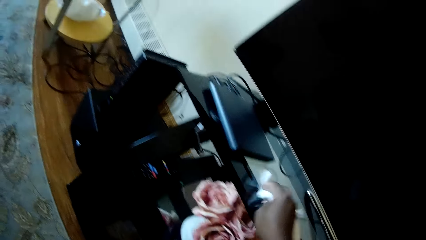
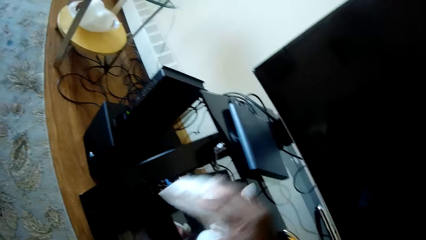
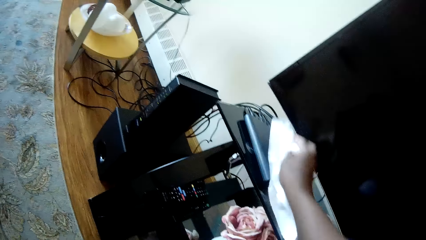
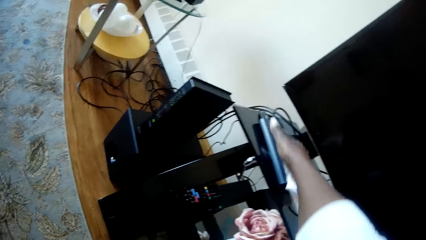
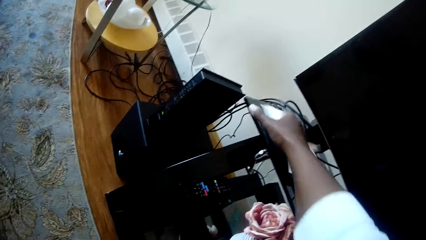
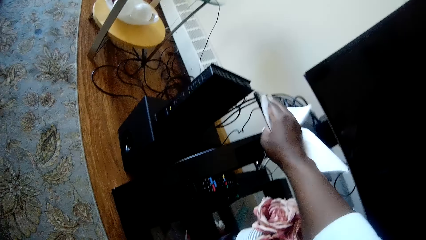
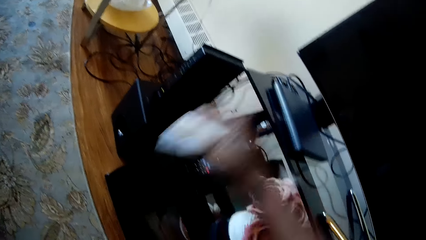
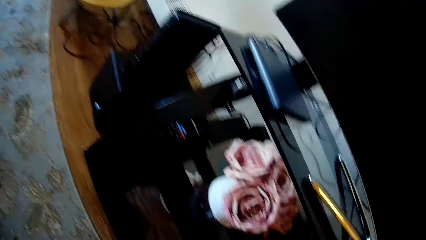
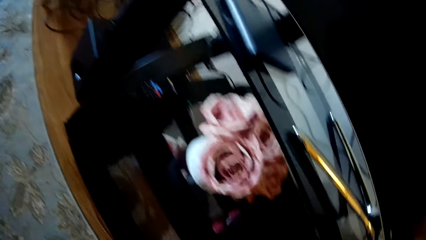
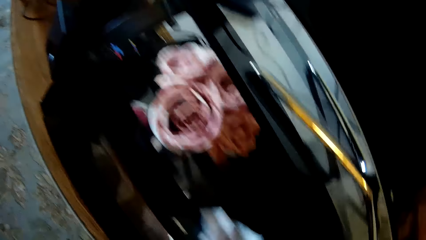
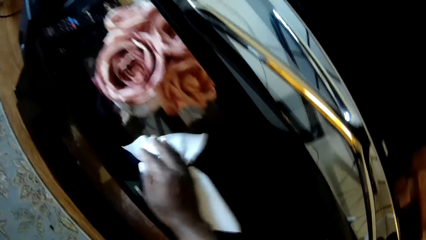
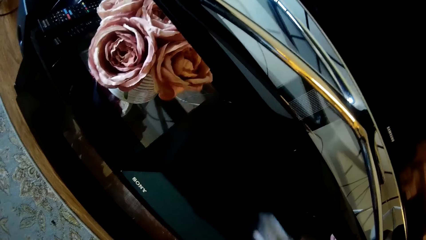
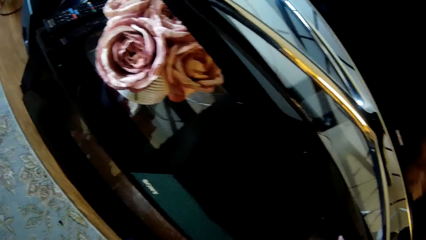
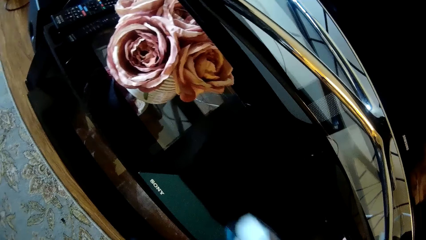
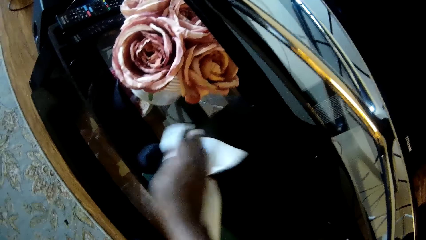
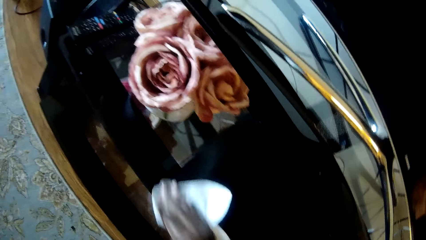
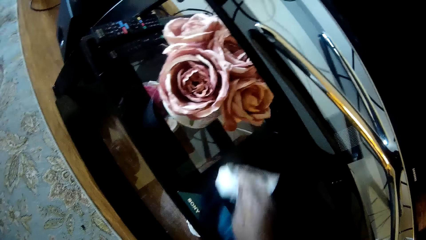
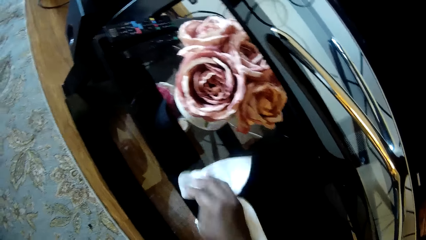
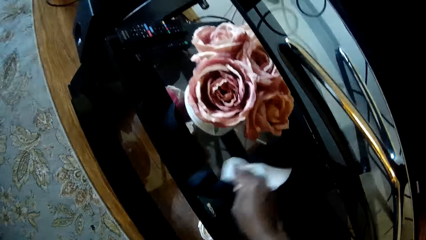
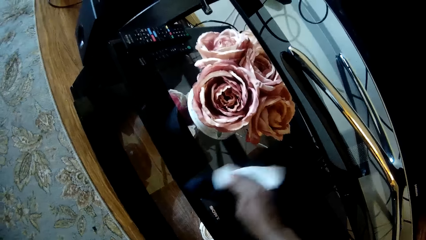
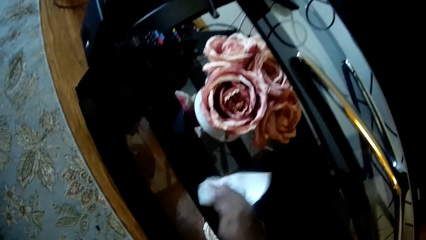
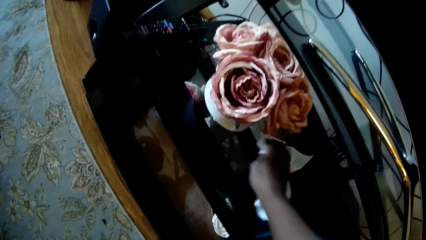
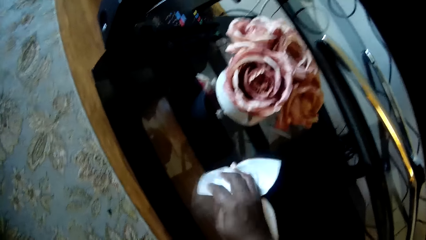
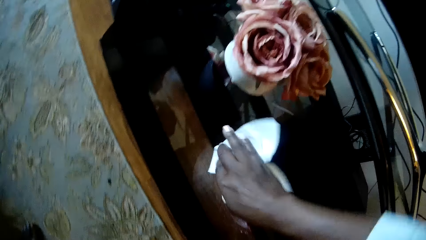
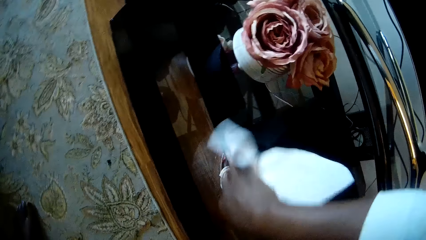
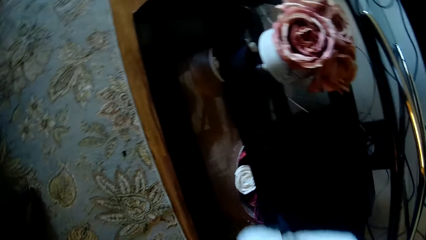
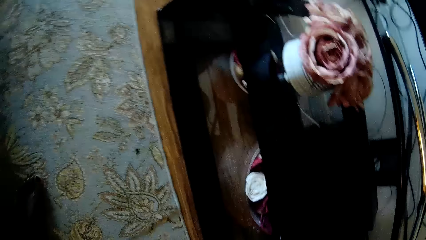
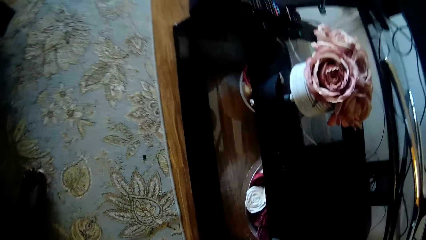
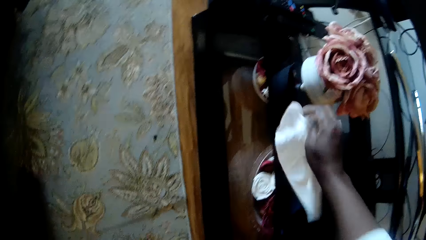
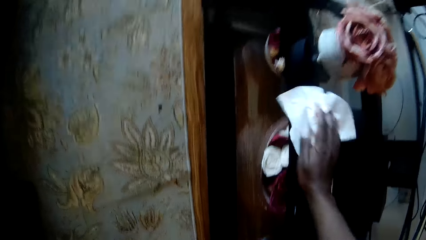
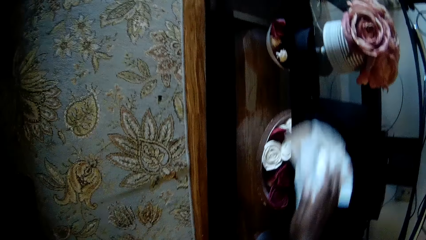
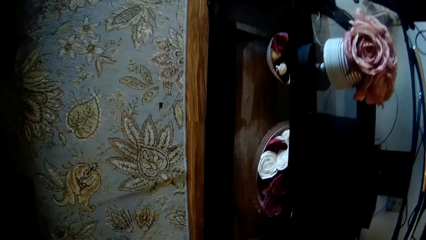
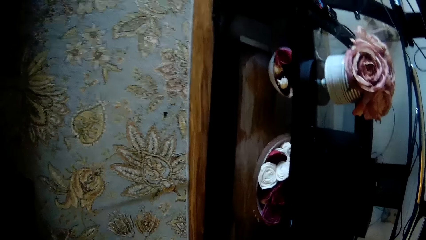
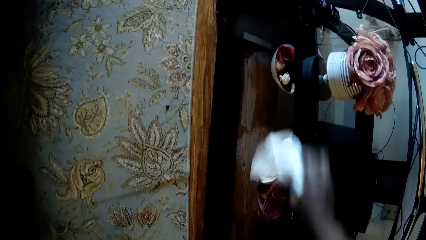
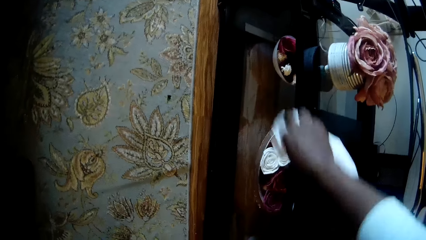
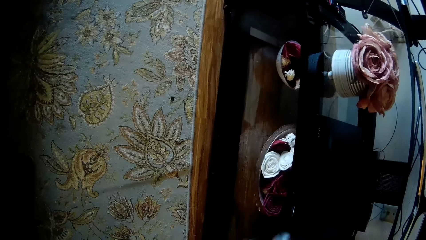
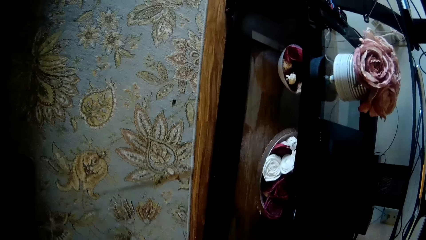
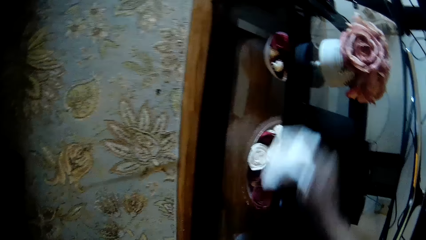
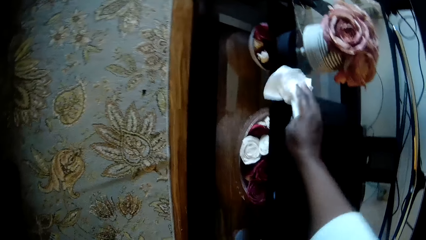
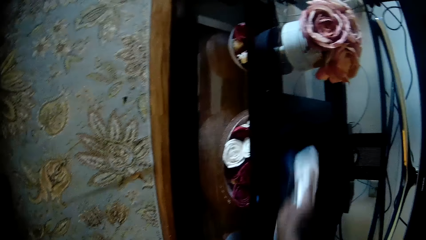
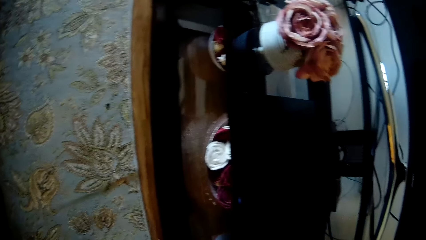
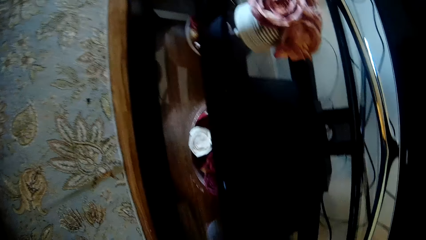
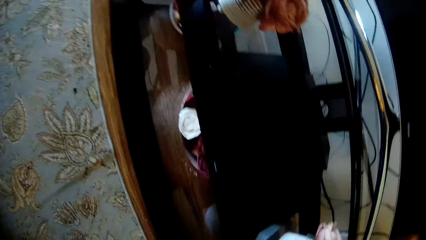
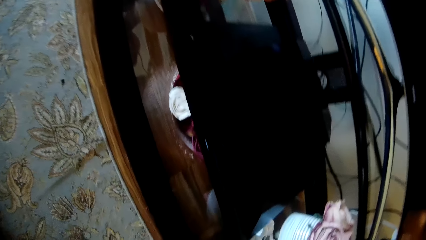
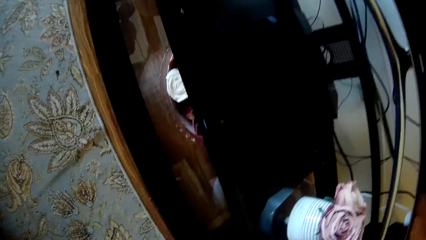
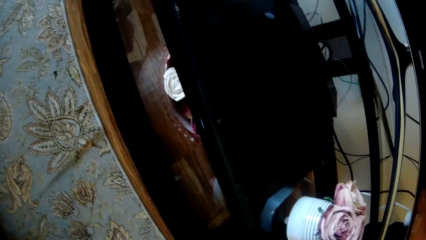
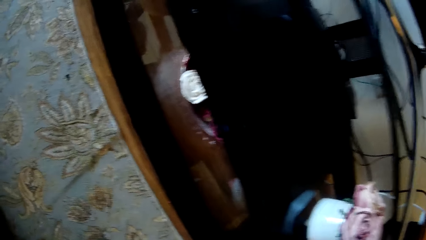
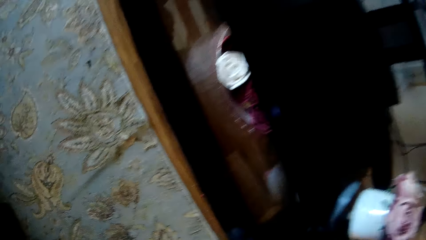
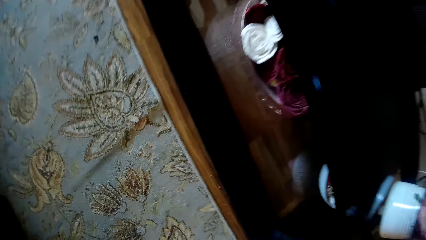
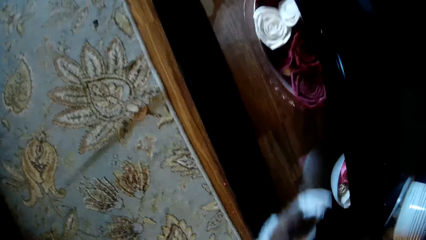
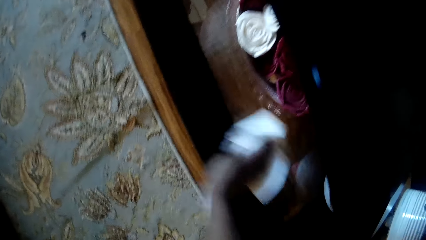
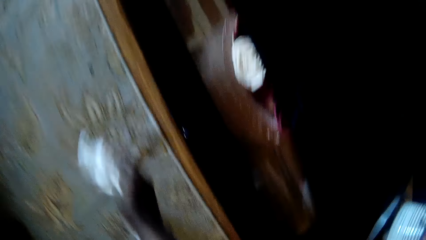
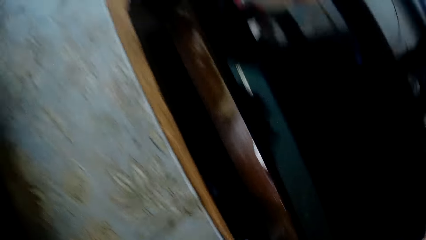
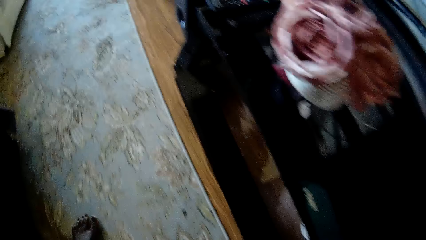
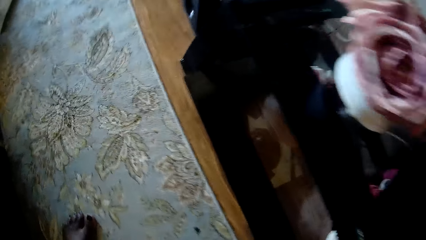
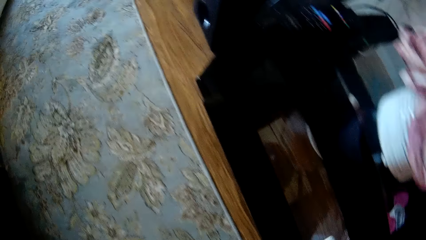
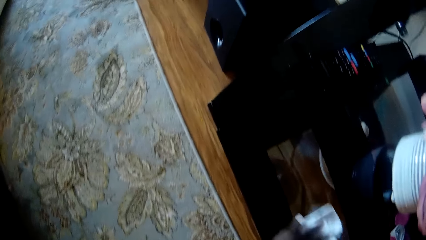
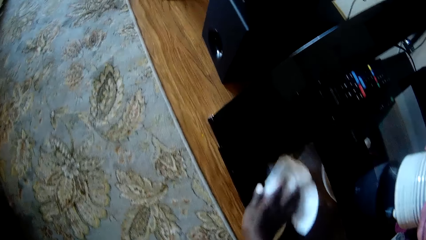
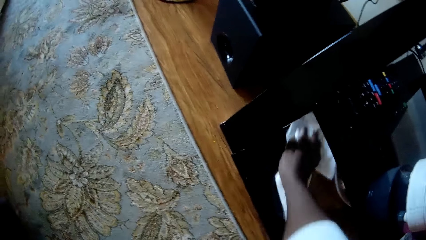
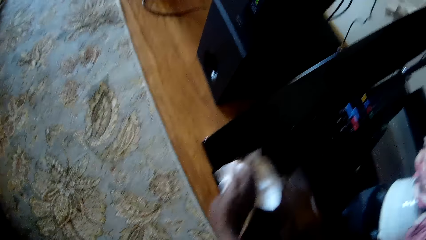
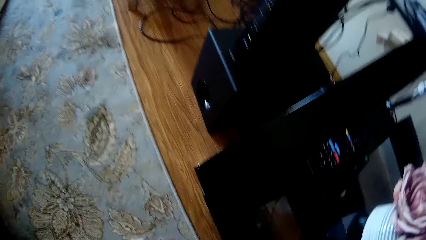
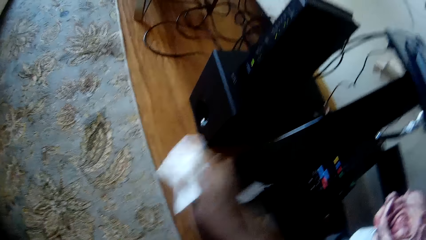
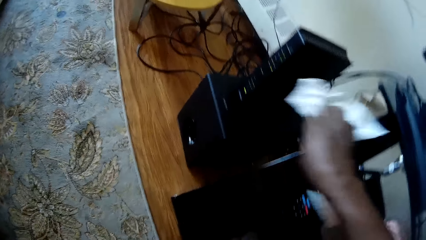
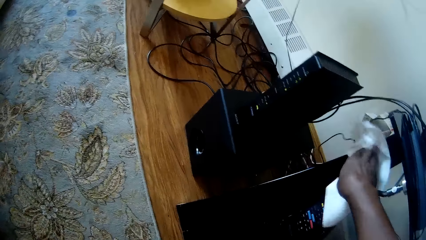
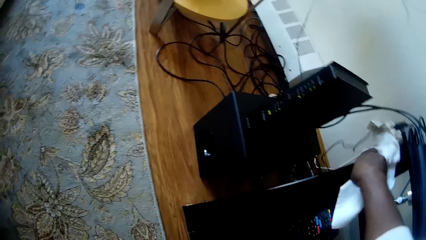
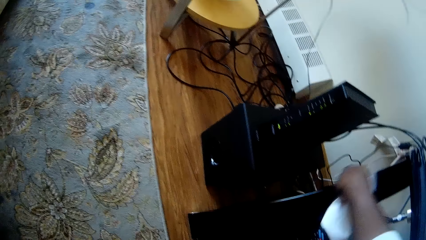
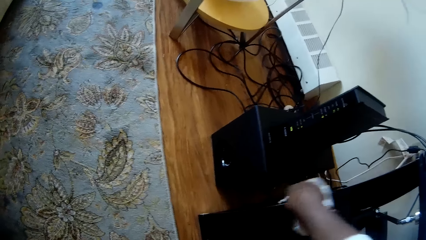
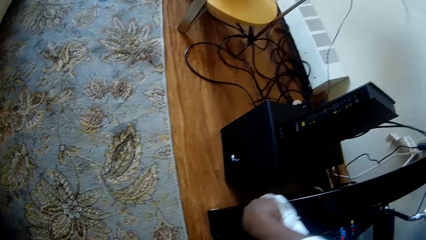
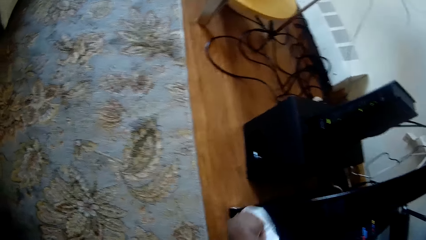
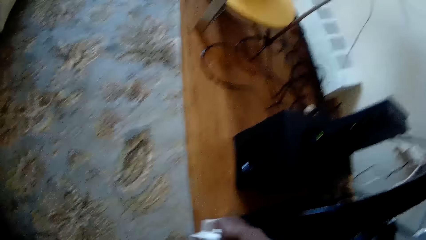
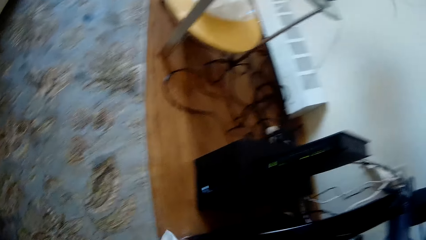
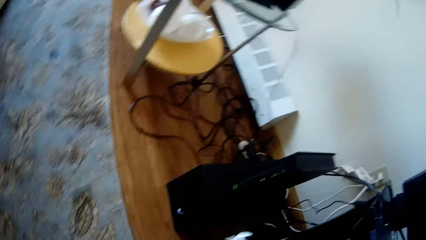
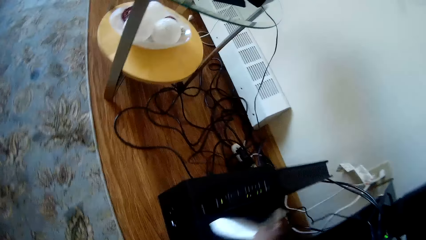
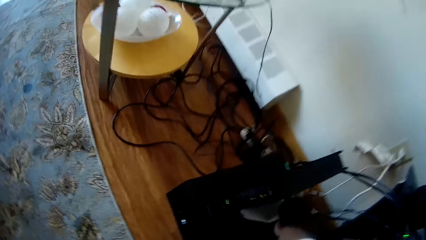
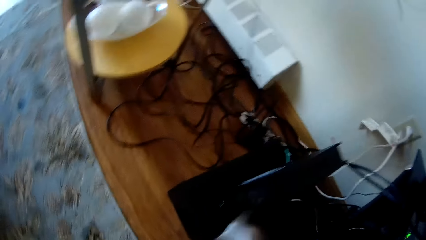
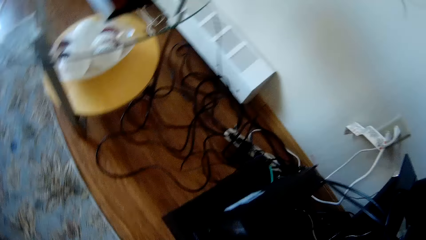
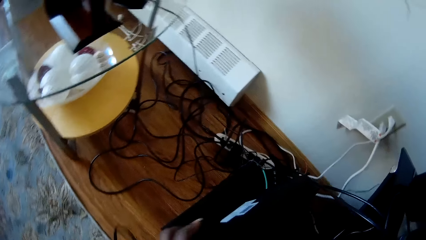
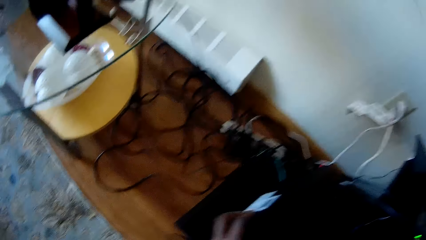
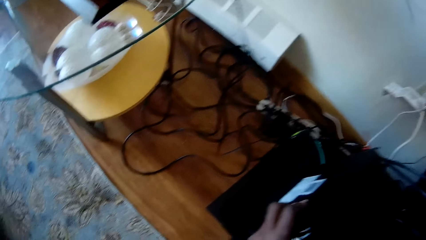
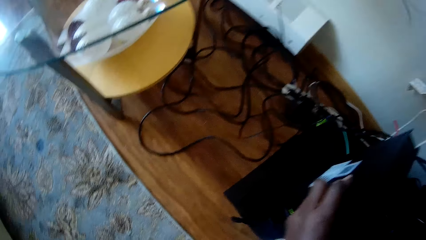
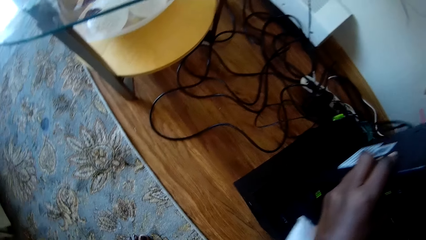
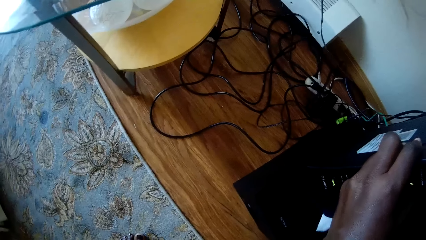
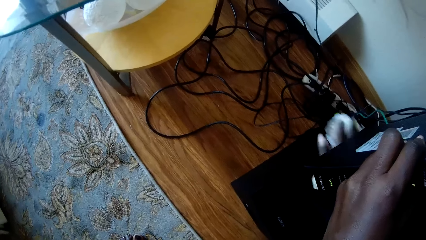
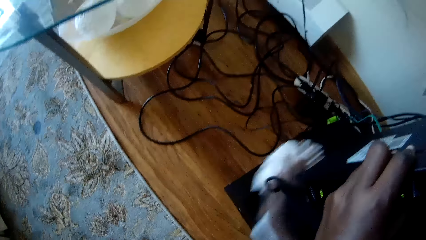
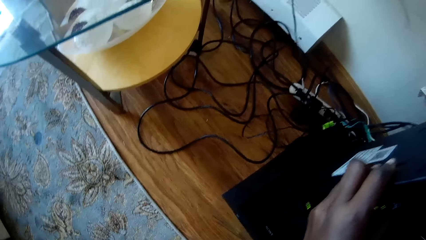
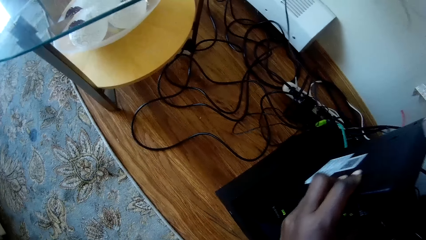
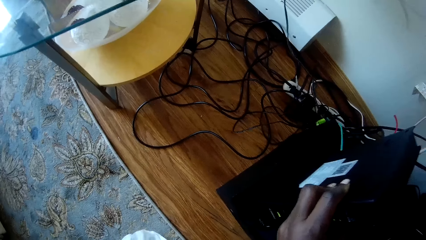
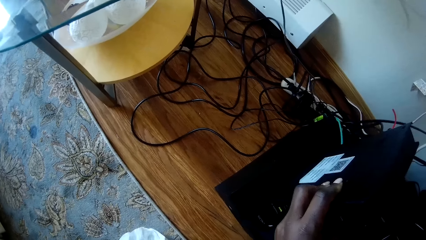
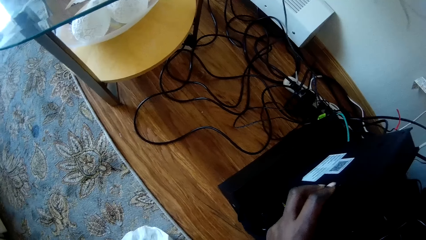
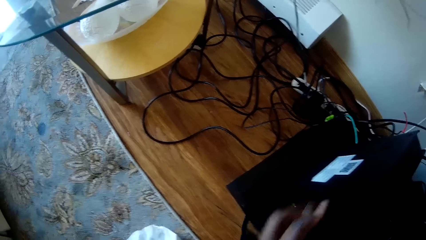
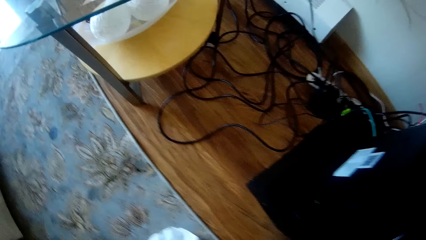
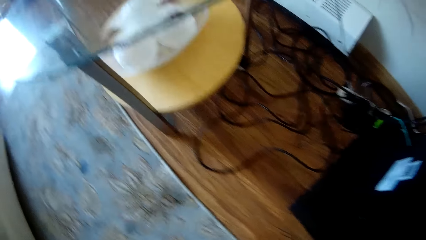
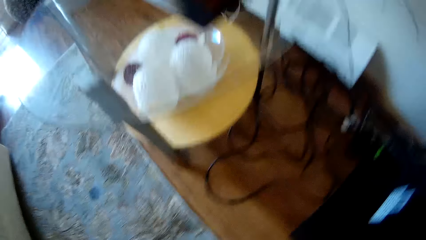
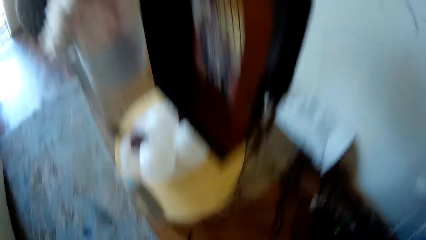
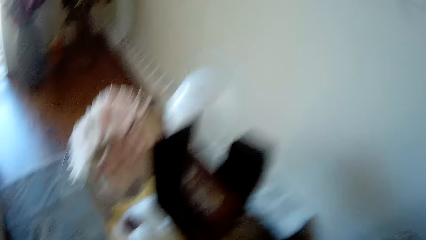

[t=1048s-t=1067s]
The camera wearer wipes a console on the television shelf with the paper towel in her right hand. She wipes the television shelf with the paper towel in her right hand. She wipes the DVD player. She wipes the TV stand with a tissue paper. She wipes the woofer with the tissue paper. She lifts the console from the television shelf with her left hand.
